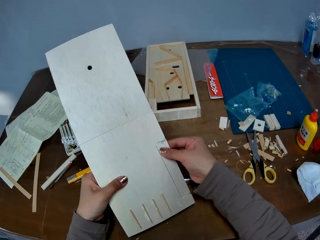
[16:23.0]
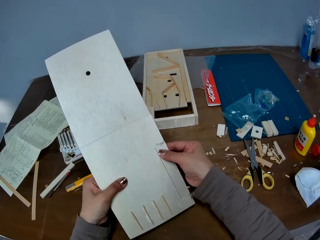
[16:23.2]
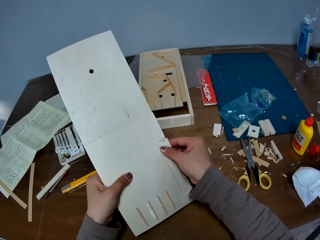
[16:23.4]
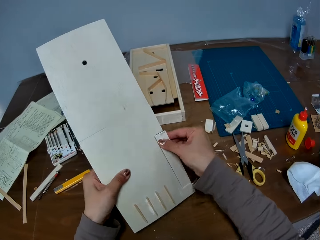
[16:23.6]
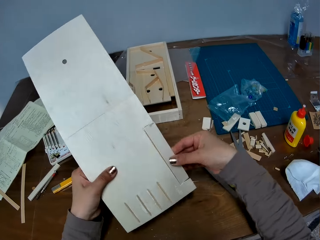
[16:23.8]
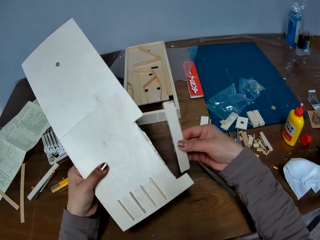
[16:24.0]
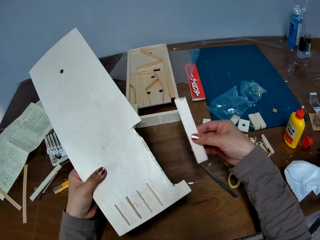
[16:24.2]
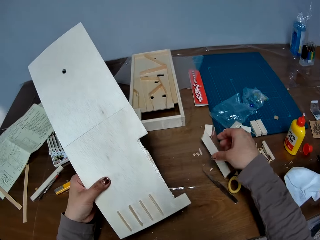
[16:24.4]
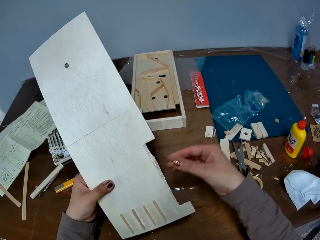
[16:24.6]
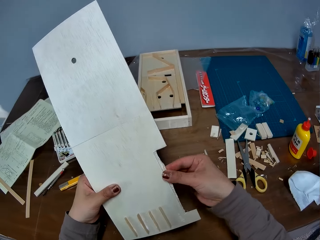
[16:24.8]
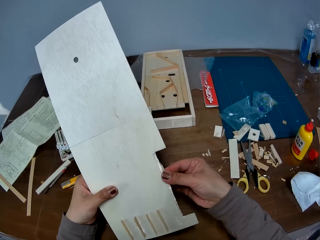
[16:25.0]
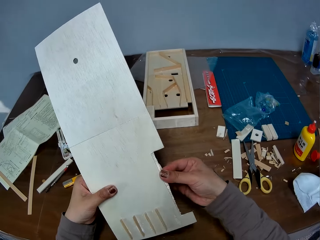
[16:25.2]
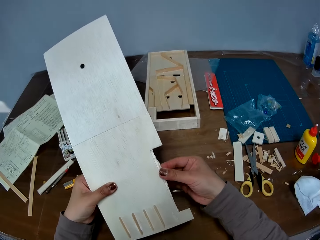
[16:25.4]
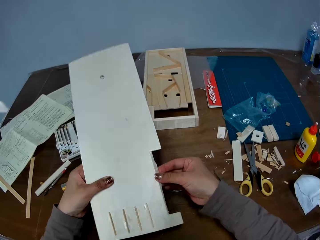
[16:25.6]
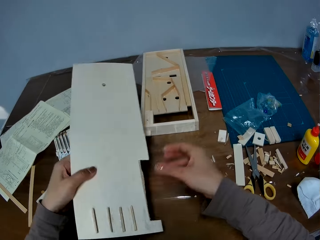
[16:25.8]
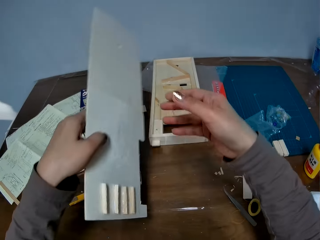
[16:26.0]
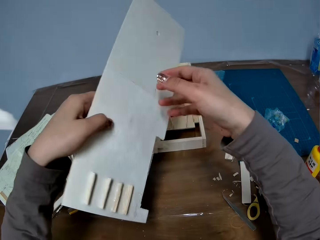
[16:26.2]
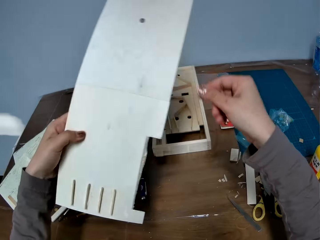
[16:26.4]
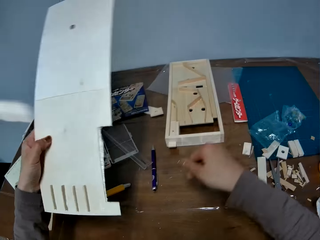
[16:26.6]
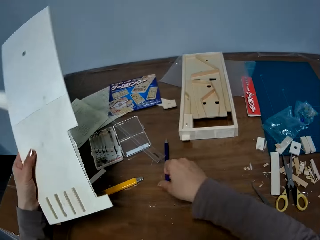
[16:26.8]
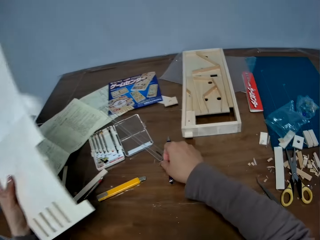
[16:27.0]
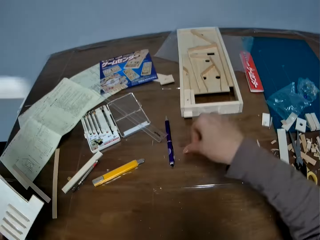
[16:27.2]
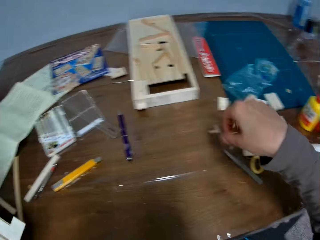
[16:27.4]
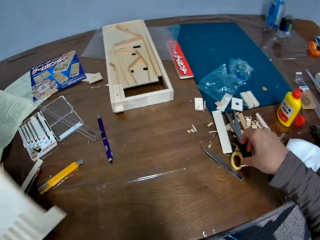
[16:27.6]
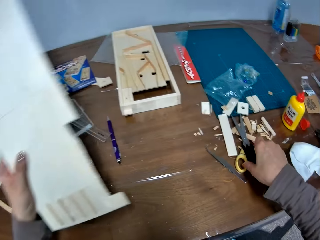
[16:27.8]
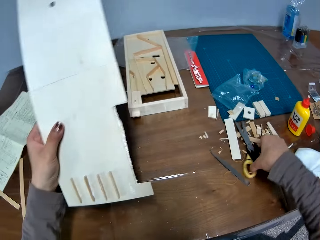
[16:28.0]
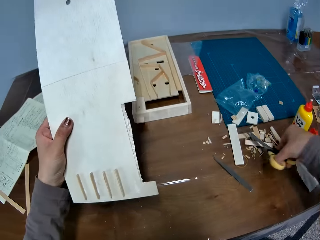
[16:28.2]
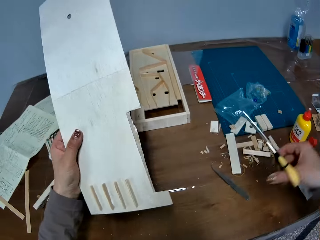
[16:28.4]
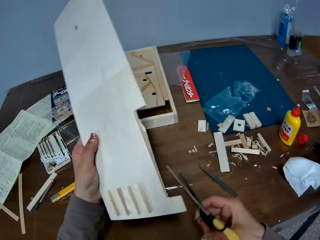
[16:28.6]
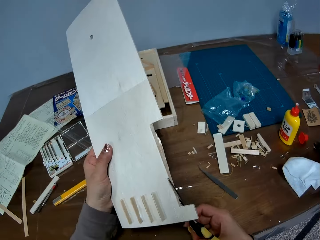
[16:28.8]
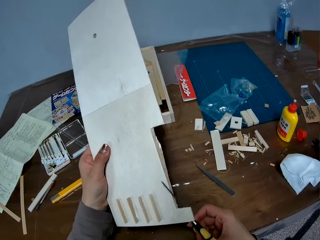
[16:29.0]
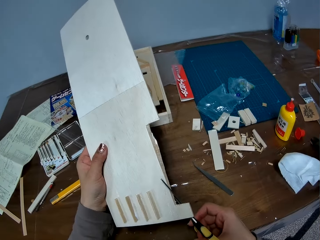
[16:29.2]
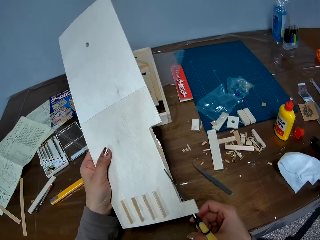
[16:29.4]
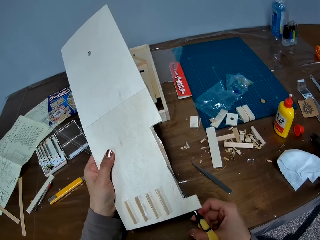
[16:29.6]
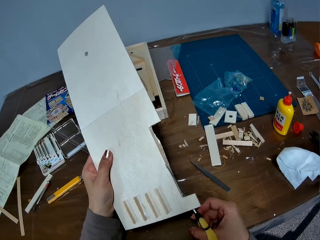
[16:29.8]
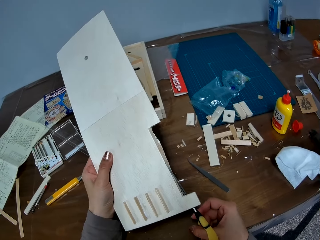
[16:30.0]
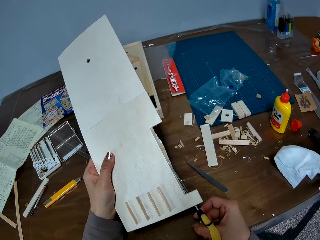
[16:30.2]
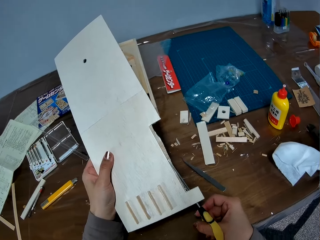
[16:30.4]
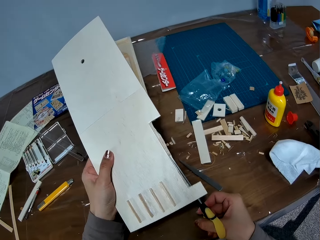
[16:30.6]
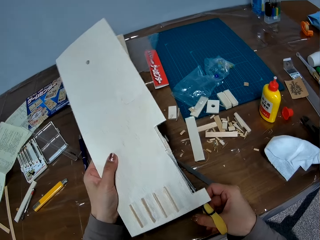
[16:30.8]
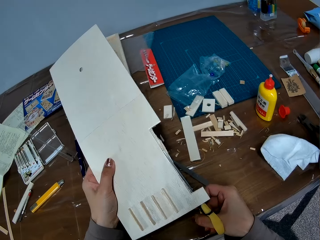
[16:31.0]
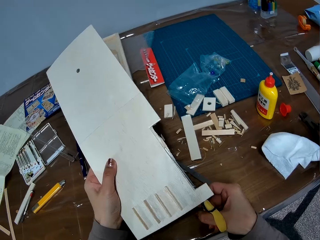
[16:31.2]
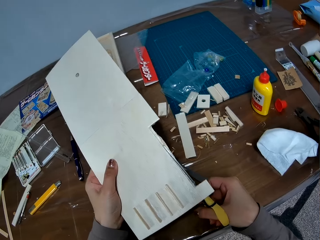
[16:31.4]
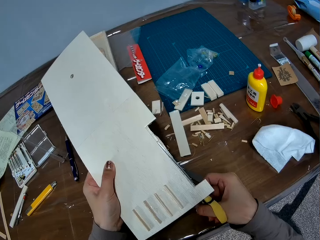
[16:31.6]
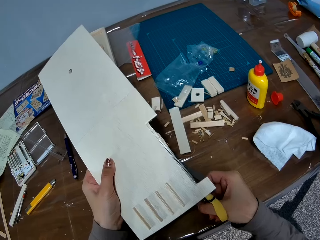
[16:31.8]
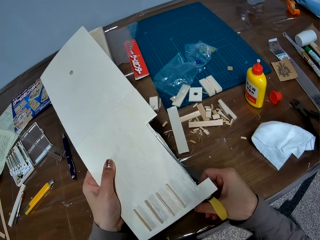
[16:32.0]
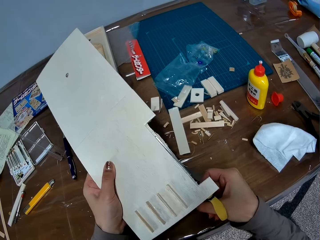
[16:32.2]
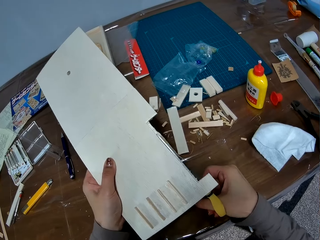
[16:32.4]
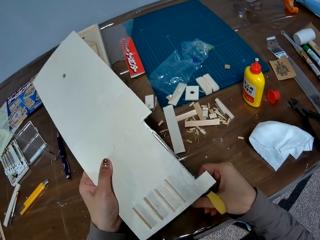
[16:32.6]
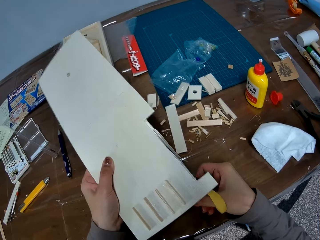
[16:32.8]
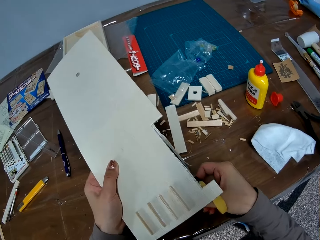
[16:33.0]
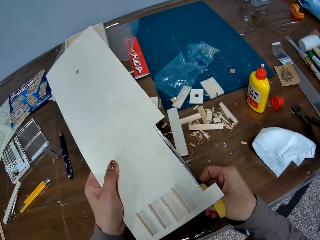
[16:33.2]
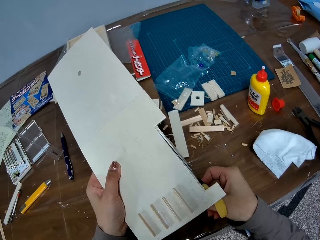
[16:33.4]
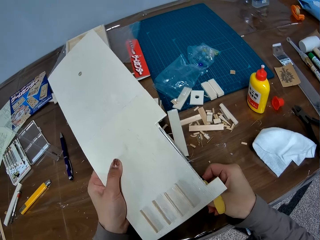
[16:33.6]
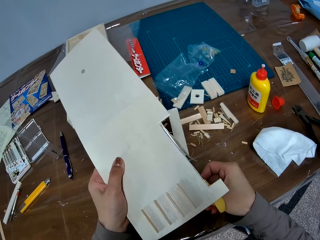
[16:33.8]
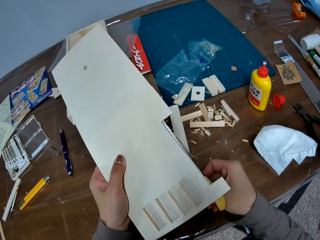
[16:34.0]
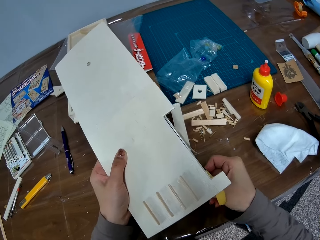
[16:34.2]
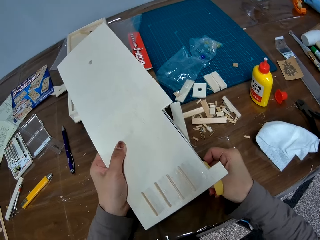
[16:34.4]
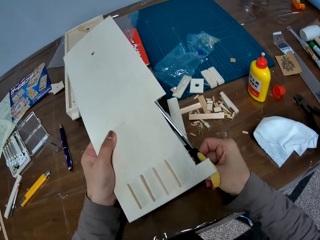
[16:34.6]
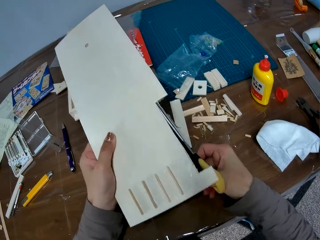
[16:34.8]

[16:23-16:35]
The camera wearer drops the broken part of the piece of wood or craft paper on the table. She breaks a part of the piece of wood. She moves the craft paper. She picks up the pair of scissors from the table with her right hand. She cuts a part of the piece of wood with the pair of scissors.

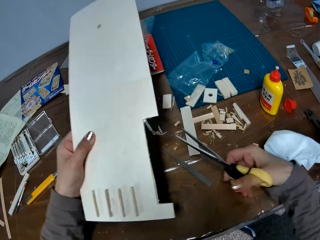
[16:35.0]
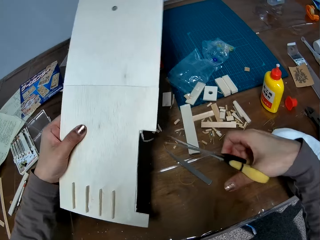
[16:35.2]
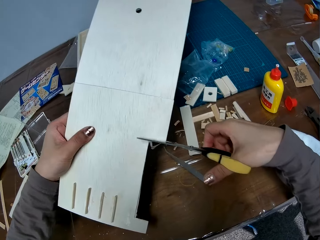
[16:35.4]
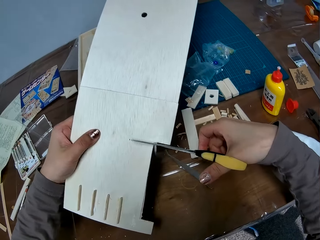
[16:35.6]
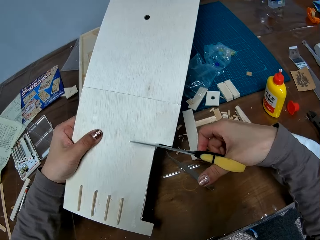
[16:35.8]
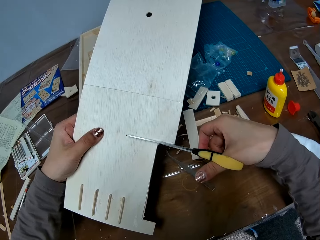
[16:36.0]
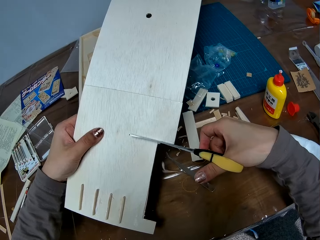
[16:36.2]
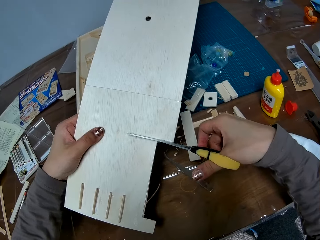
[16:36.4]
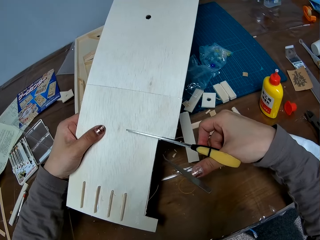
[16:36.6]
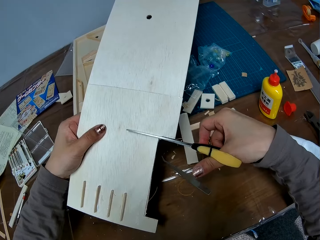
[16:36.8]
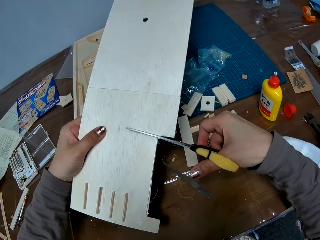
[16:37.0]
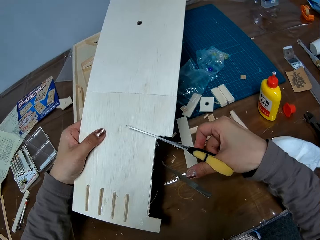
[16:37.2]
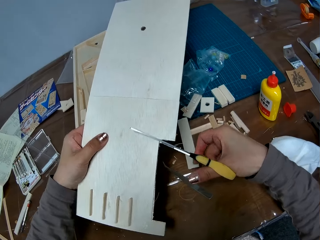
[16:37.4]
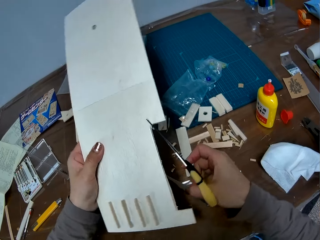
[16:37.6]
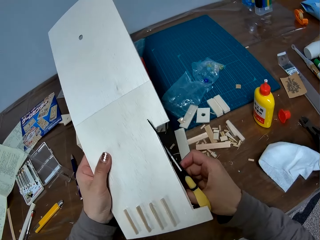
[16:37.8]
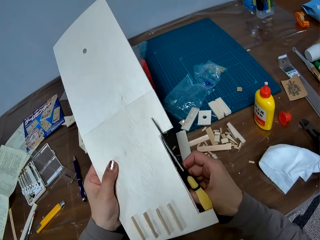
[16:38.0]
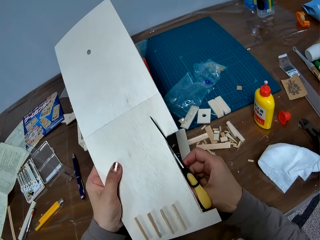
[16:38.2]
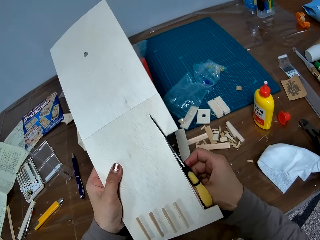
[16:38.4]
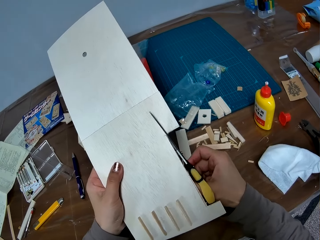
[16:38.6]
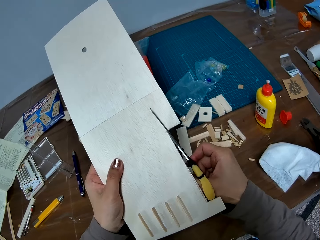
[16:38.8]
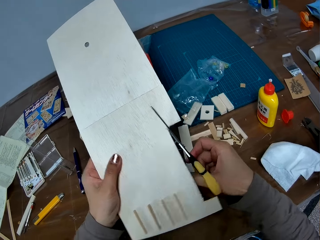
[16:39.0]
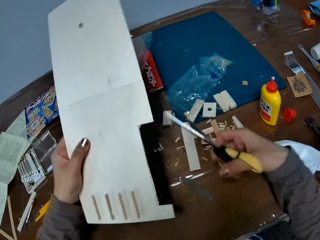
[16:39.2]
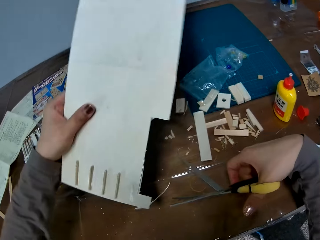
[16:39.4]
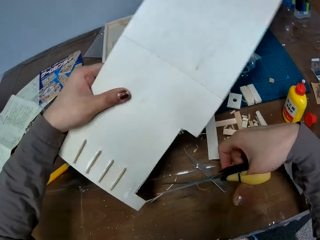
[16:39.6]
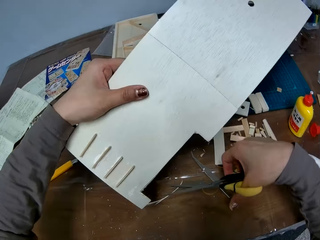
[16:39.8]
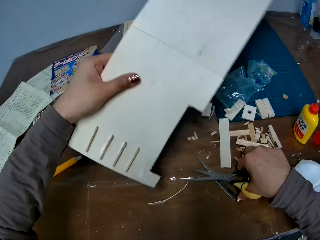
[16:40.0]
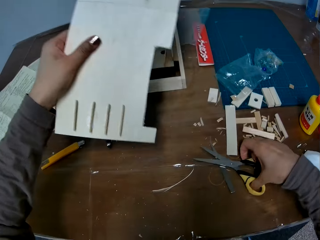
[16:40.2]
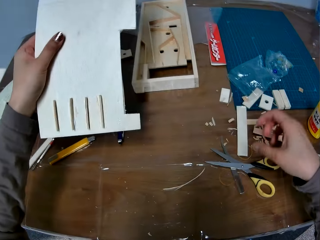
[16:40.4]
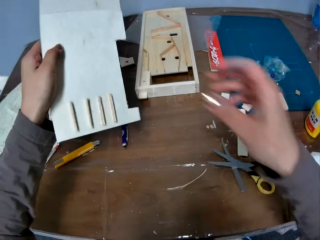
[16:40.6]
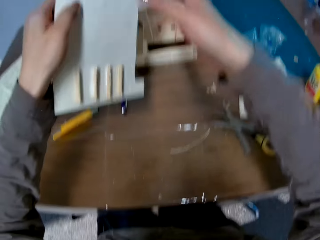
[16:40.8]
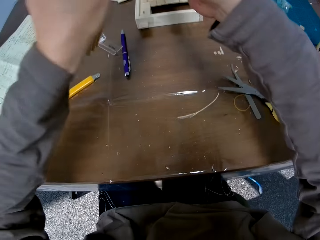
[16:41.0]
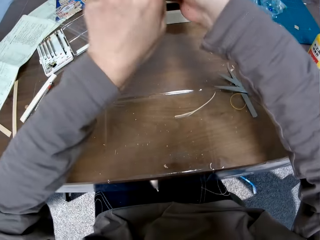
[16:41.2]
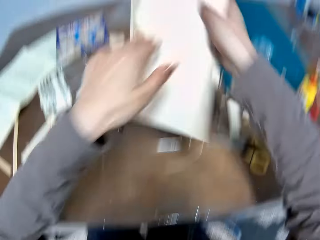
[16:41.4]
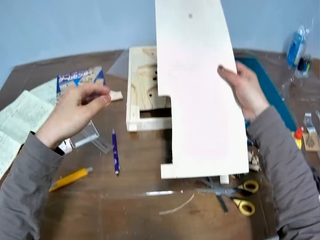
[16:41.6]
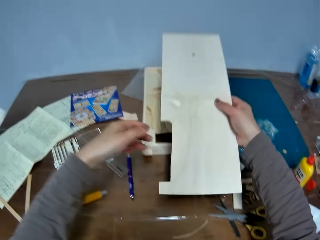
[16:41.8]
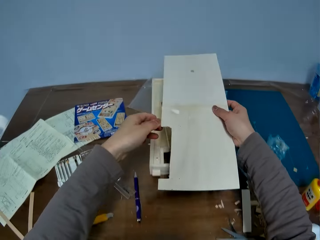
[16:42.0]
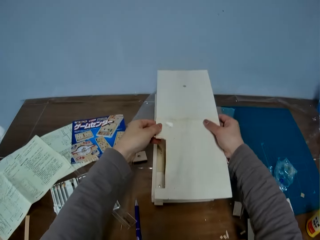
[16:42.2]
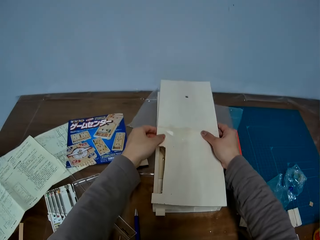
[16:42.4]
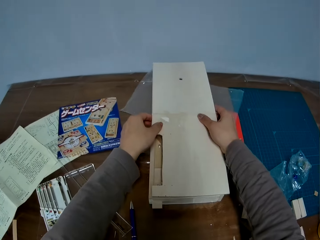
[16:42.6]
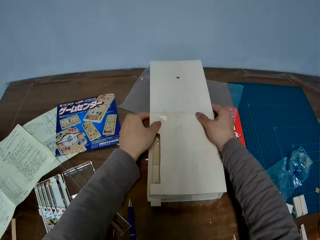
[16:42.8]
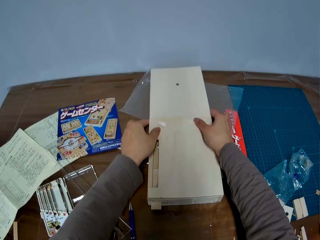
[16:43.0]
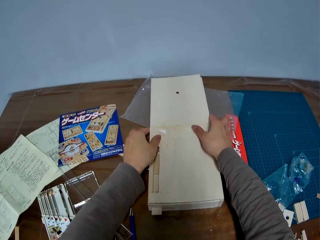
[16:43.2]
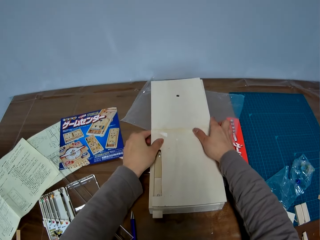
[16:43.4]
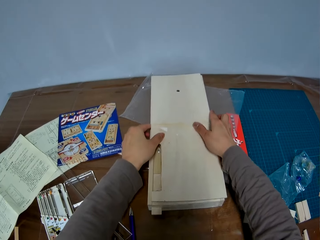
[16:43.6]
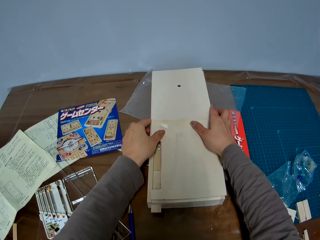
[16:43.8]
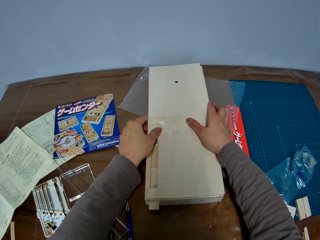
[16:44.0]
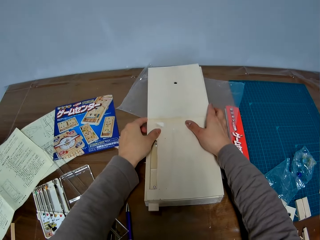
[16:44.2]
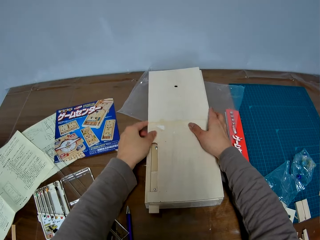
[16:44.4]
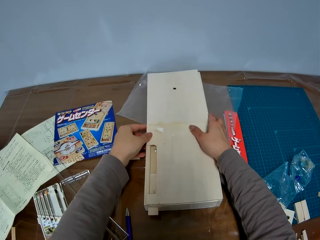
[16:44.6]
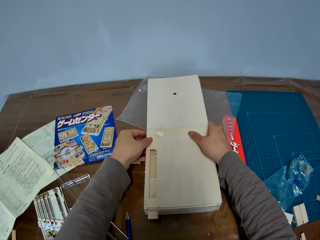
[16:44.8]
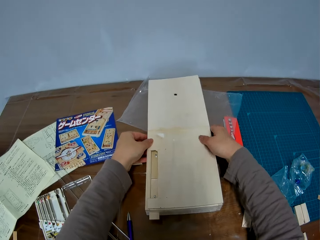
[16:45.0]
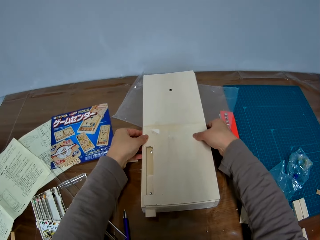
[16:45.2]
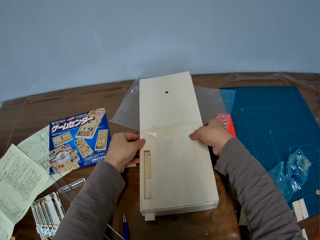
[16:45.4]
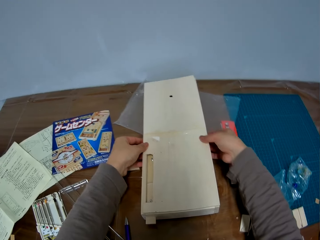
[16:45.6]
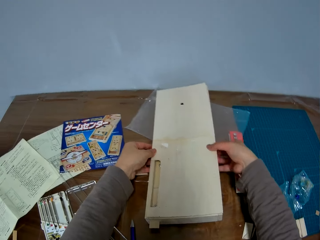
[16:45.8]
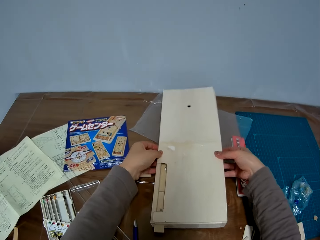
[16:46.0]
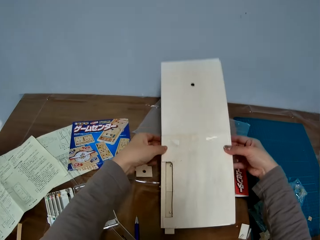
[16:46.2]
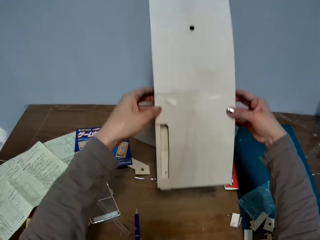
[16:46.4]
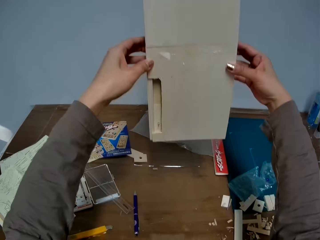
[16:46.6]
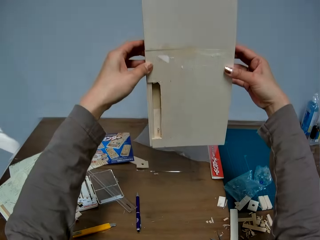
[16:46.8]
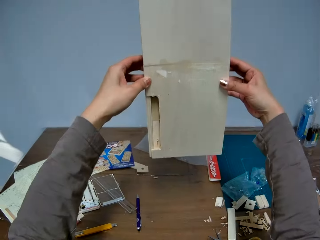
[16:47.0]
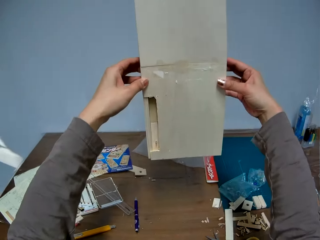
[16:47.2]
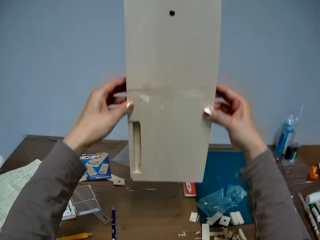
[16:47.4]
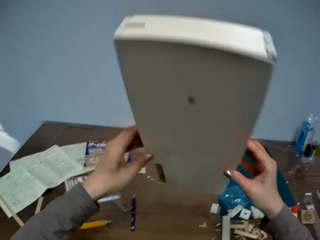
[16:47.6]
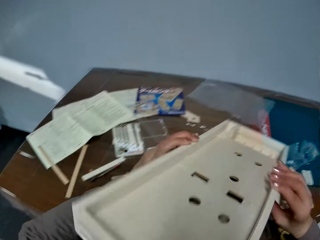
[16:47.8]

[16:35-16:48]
The camera wearer drops the pair of scissors on the table. They turn the craft paper. They place the piece of wood or craft paper on the woodwork. They pick up the woodwork from the table and inspect the woodwork. They pick up the craft paper.
